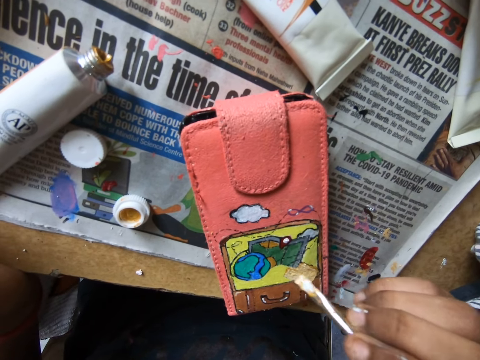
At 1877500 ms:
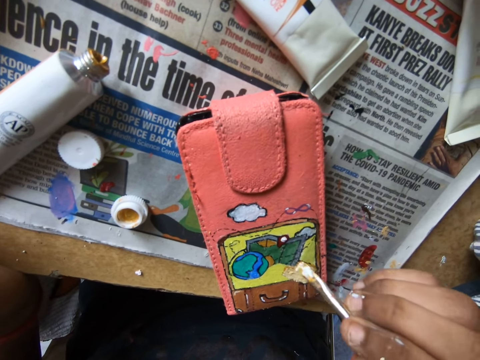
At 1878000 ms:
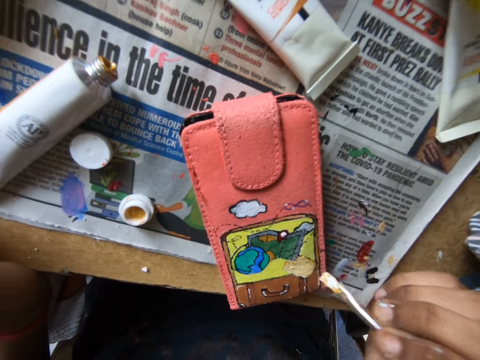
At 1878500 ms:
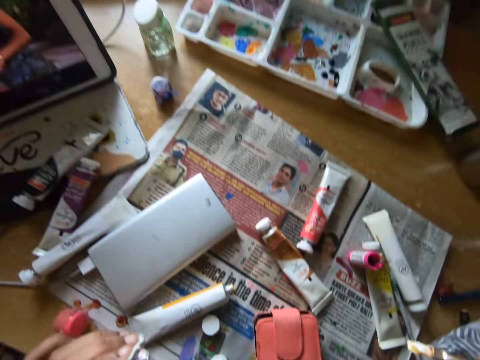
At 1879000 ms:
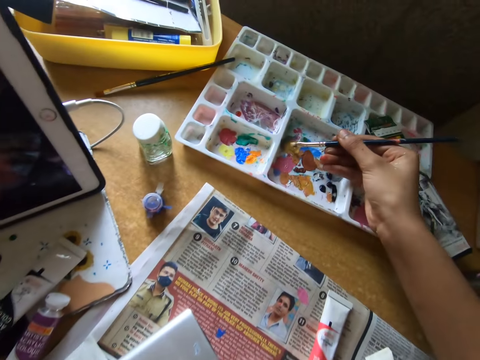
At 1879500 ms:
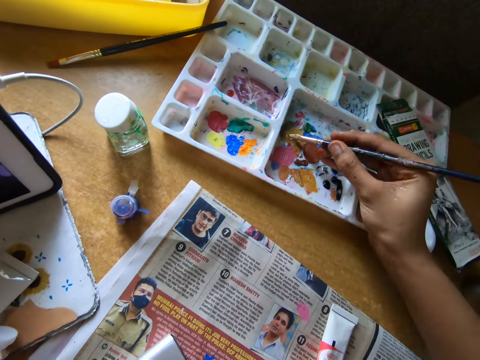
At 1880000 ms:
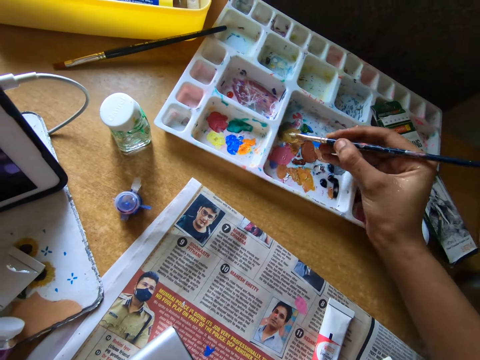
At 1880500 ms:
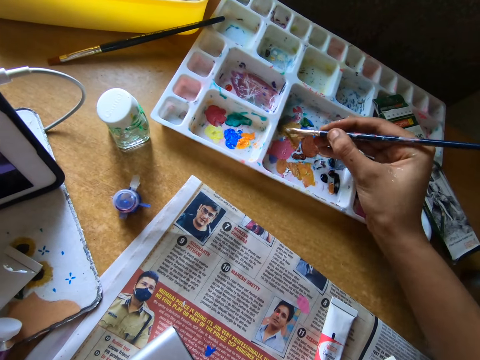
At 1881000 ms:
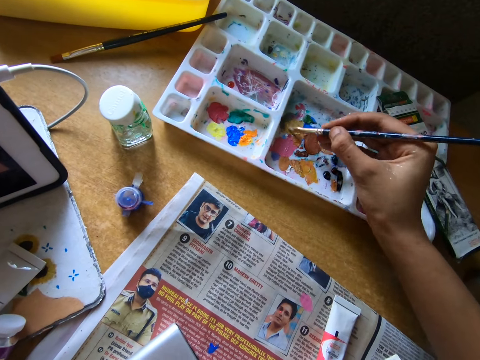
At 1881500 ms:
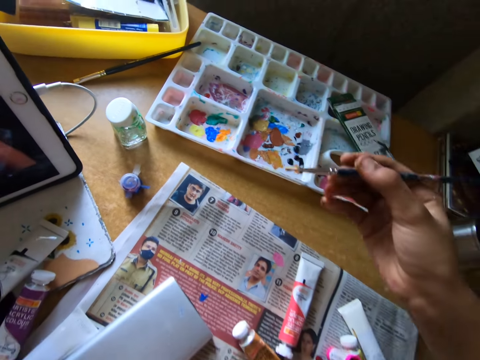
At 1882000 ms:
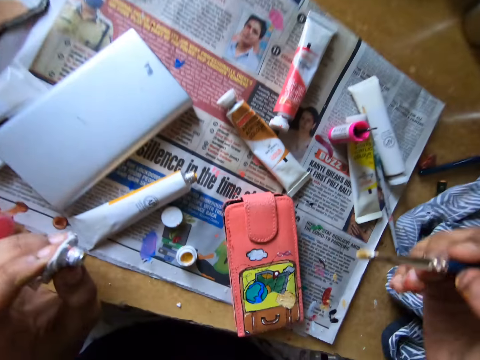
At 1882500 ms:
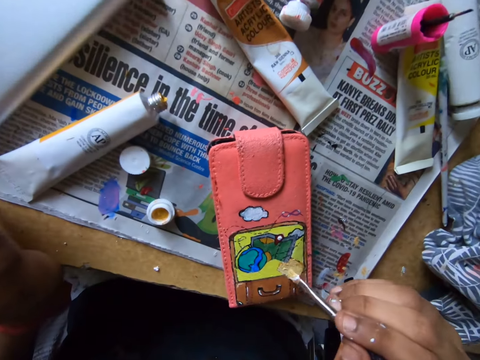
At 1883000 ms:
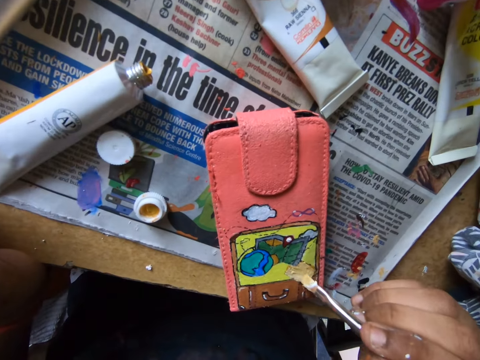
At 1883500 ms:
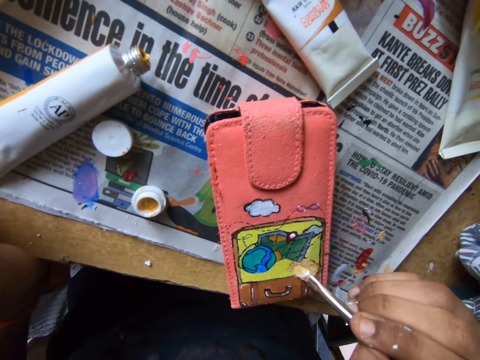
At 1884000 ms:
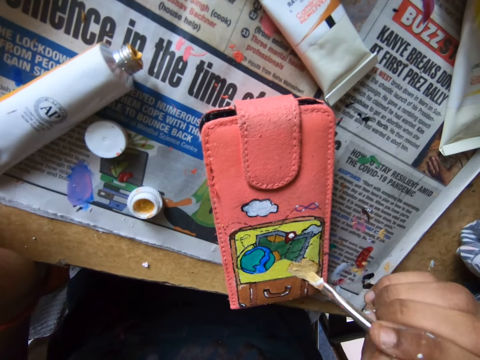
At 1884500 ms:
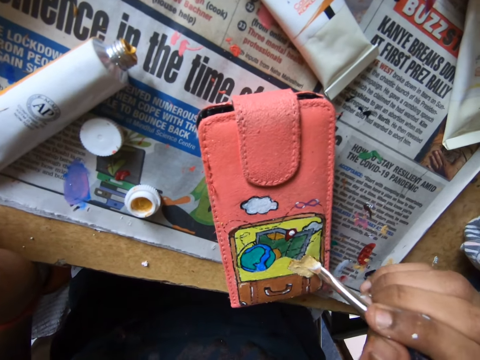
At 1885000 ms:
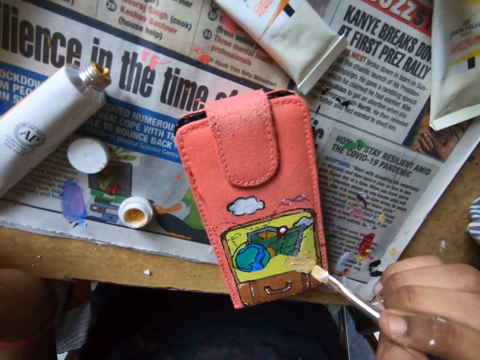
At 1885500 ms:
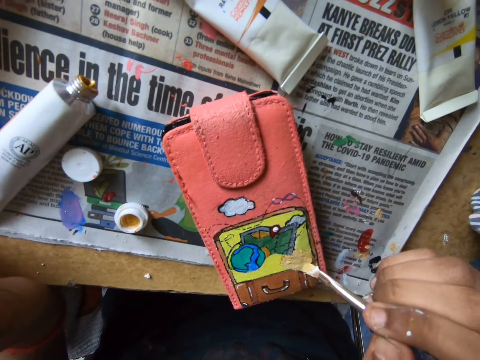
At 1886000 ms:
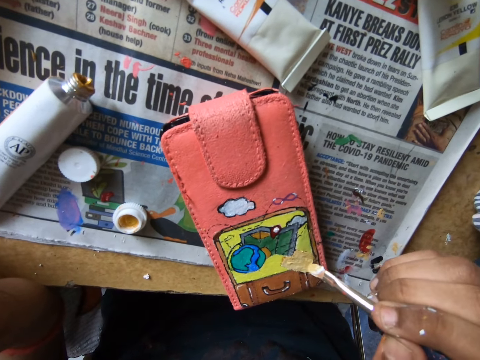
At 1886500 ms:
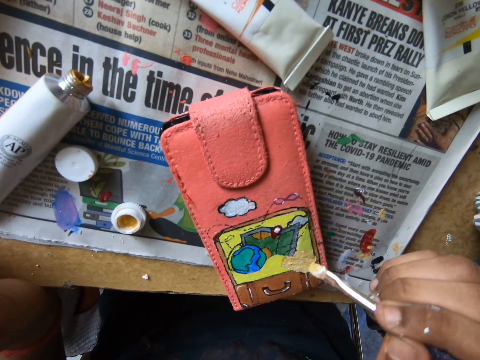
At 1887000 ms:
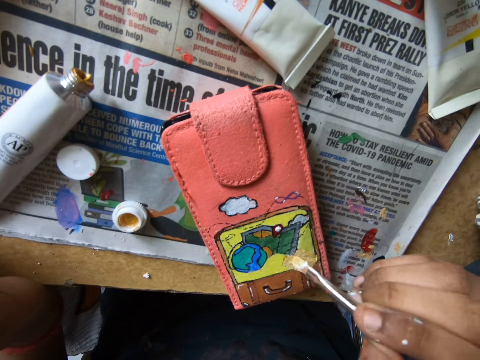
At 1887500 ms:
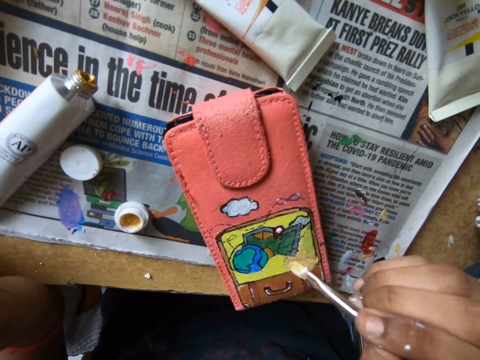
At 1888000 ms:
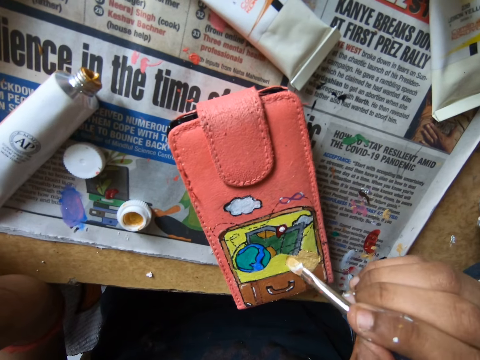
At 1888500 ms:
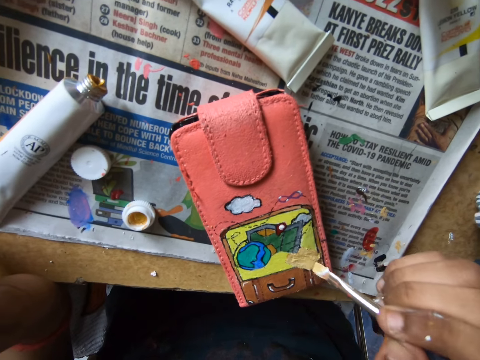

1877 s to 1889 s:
The camera wearer scoops paint on a paint tray with a paint brush. They paint a wallet with the paint brush.

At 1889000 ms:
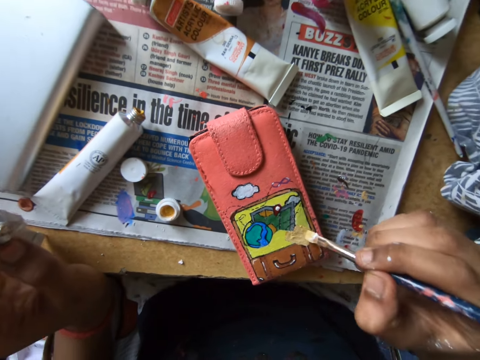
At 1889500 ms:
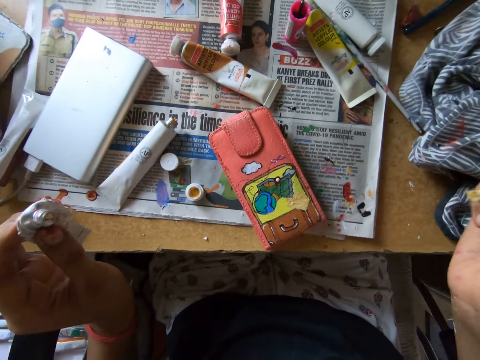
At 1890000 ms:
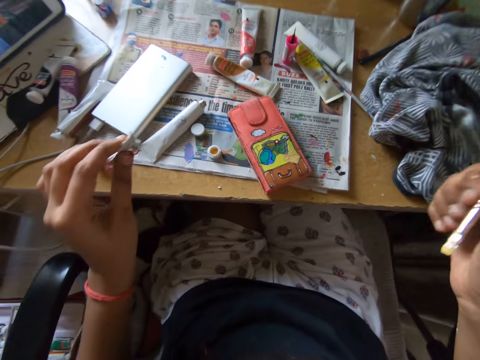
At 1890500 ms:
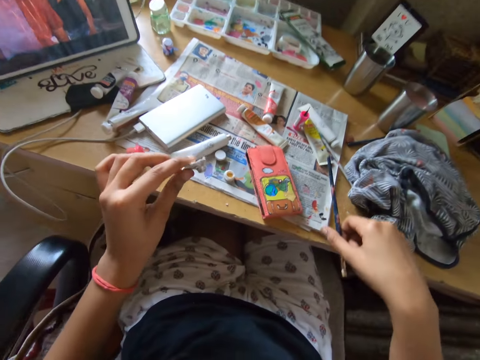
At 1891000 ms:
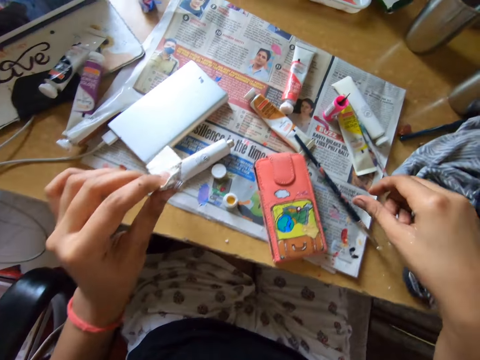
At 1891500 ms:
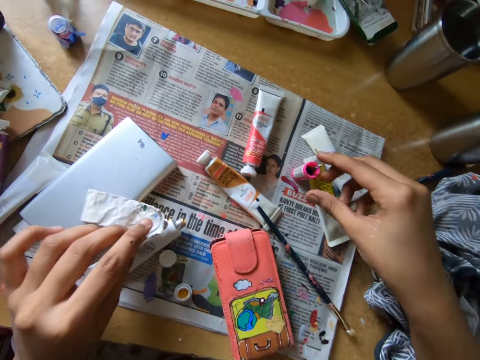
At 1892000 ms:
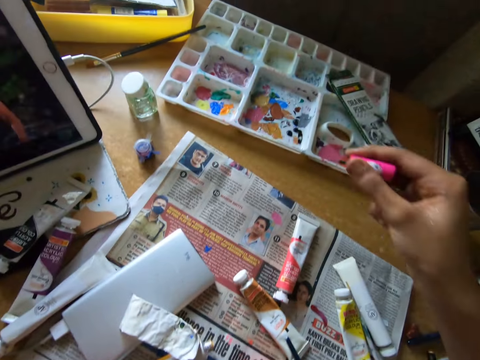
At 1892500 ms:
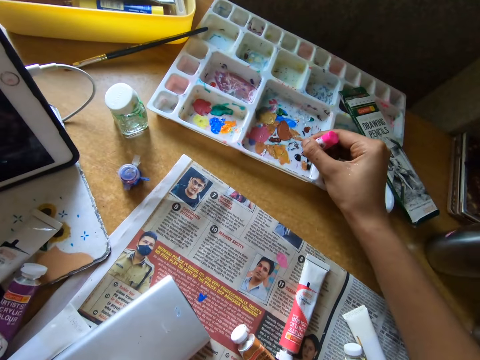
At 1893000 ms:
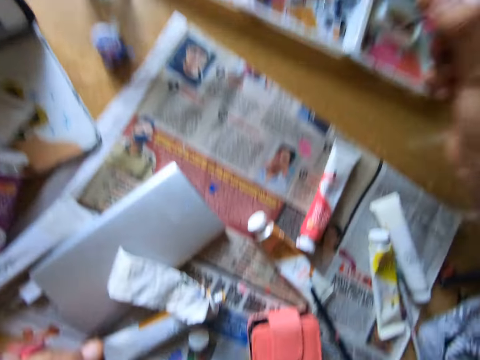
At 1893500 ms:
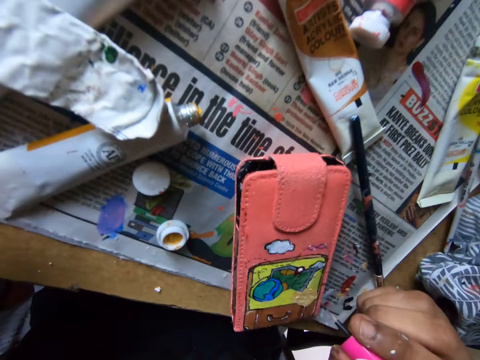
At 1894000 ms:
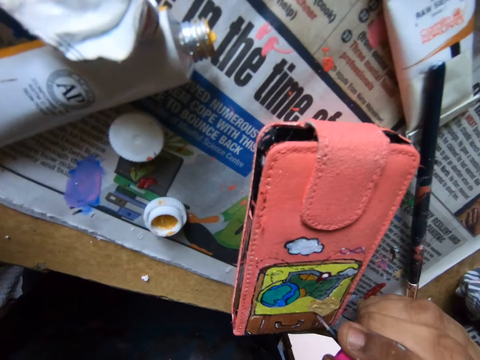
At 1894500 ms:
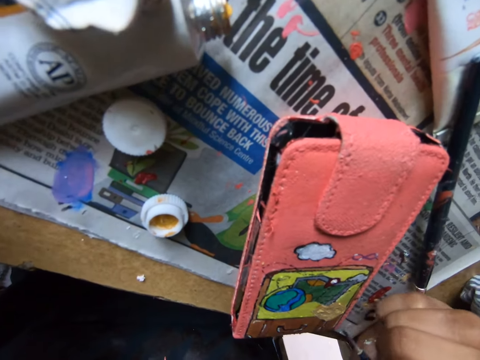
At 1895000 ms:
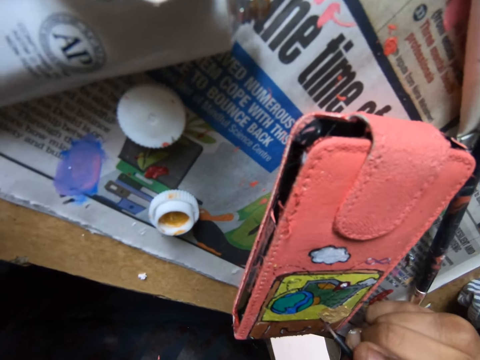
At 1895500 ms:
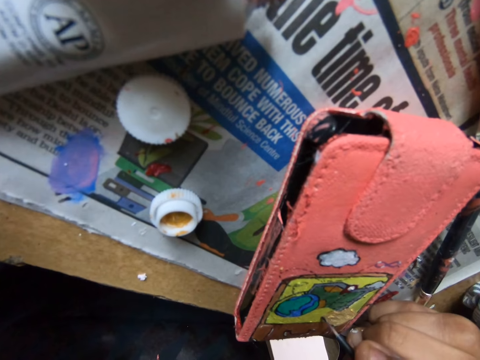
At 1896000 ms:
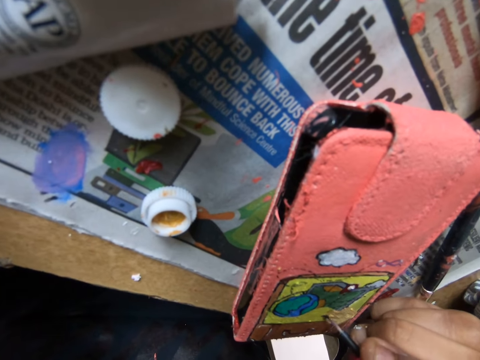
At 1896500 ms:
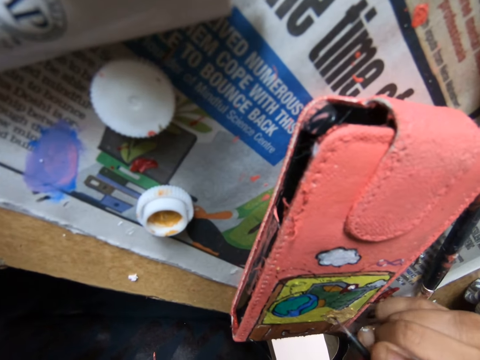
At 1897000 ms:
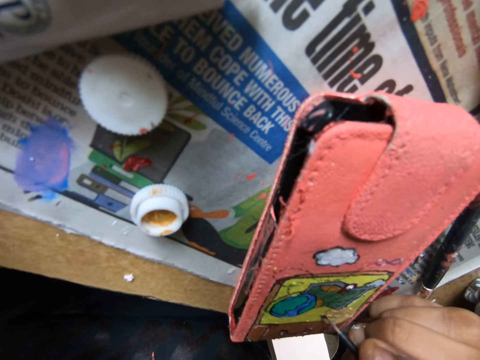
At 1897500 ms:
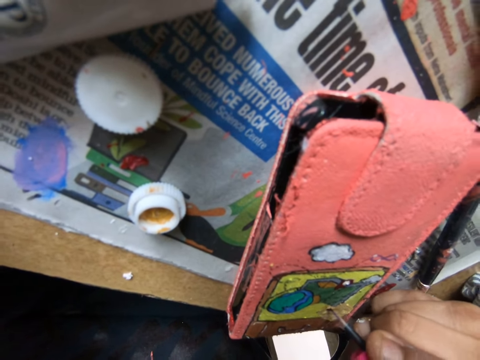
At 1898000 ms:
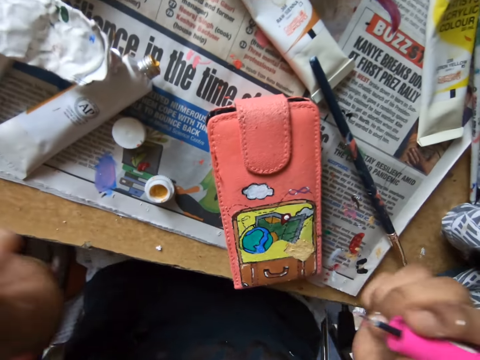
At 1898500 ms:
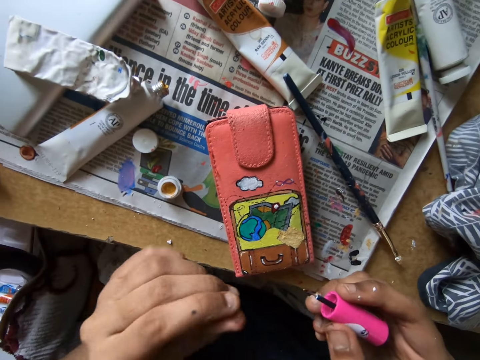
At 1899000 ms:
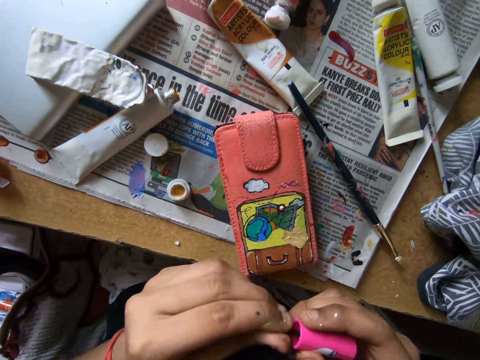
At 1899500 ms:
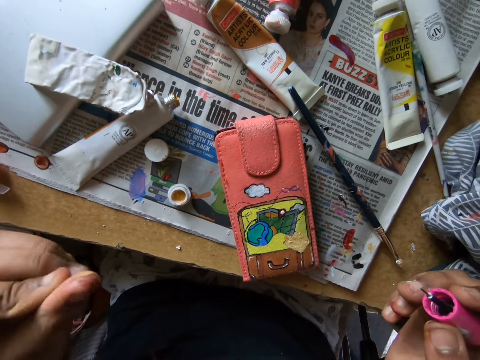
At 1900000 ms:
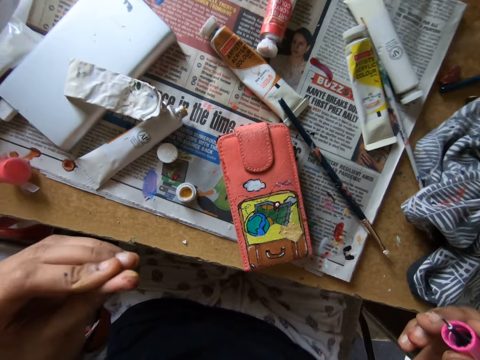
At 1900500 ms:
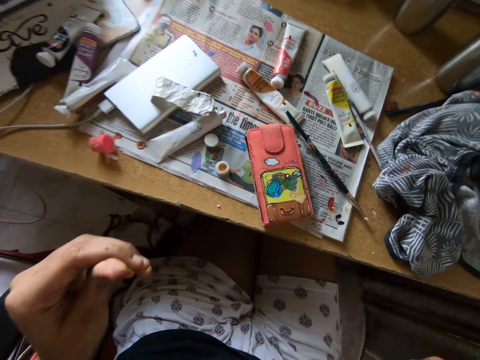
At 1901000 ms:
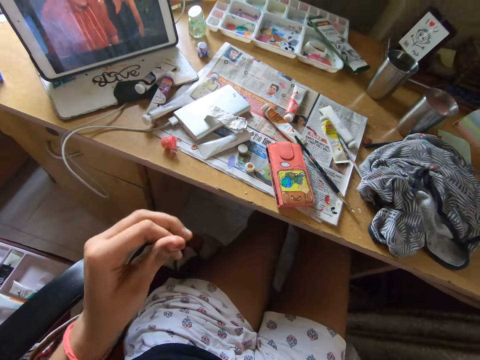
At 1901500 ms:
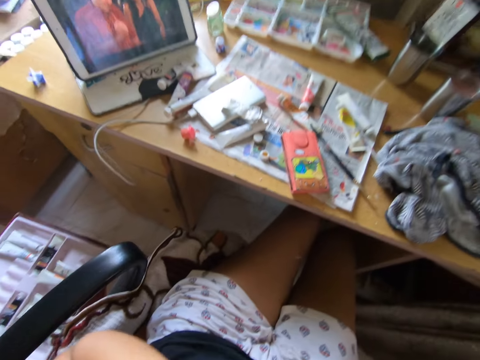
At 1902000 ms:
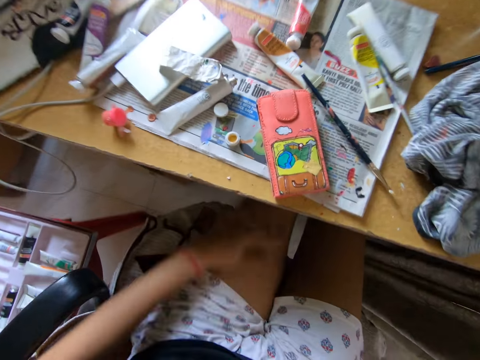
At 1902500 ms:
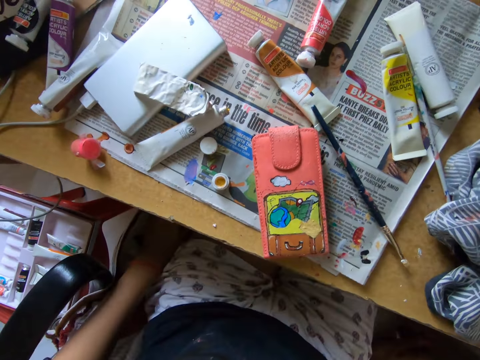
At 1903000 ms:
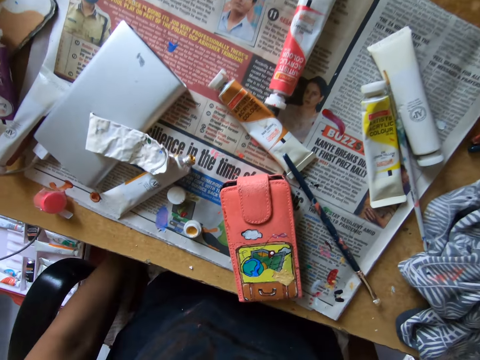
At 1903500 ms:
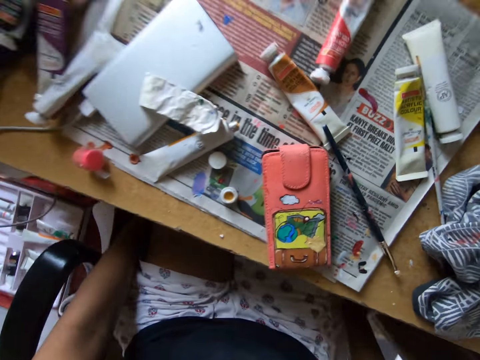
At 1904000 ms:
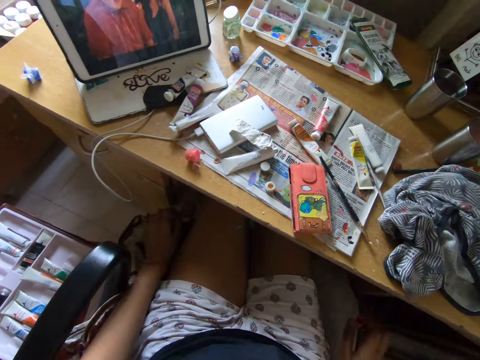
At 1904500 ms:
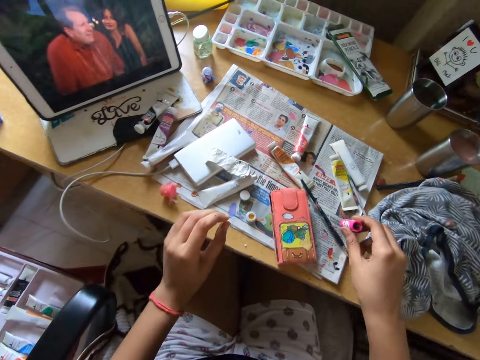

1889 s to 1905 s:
The camera wearer puts down a paint brush on a newspaper. She picks up another paint brush. She scoops paint on a paint tray with the paint brush. She paints a wallet with the paint brush. She holds the paint brush with hands. She moves a hand on her thigh. She moves a chair on the floor.
